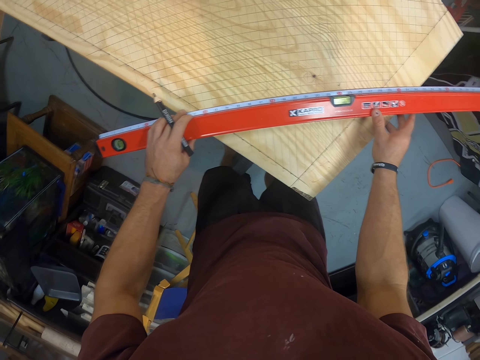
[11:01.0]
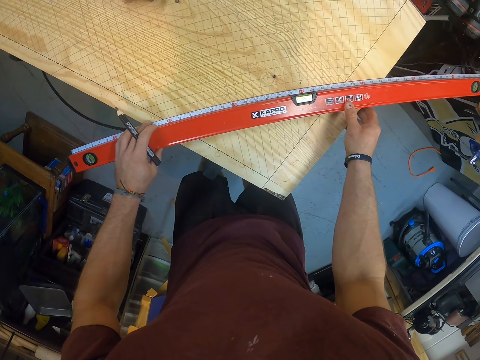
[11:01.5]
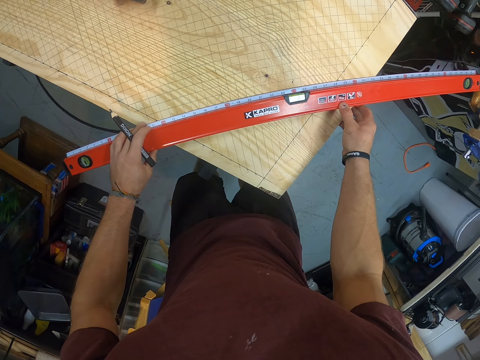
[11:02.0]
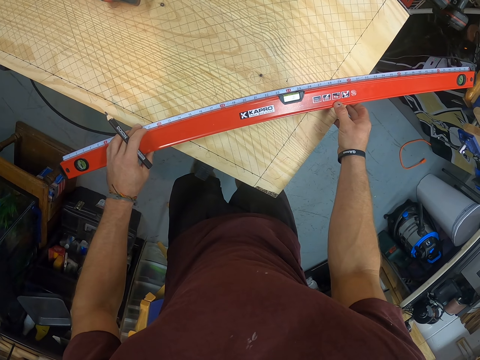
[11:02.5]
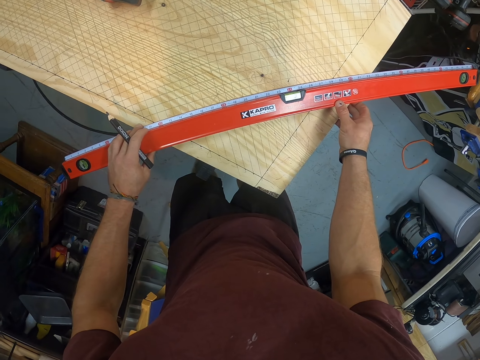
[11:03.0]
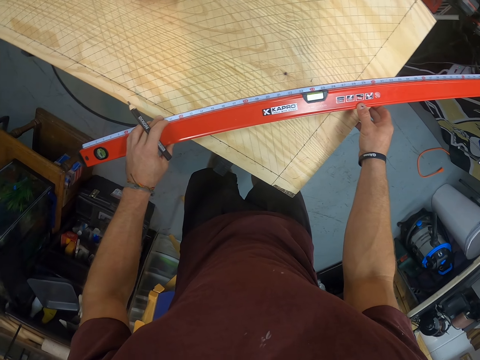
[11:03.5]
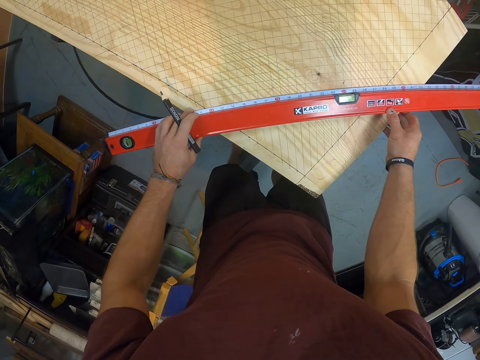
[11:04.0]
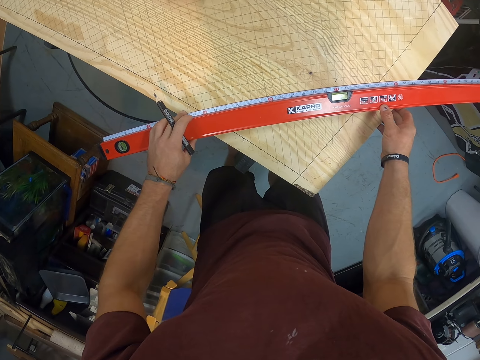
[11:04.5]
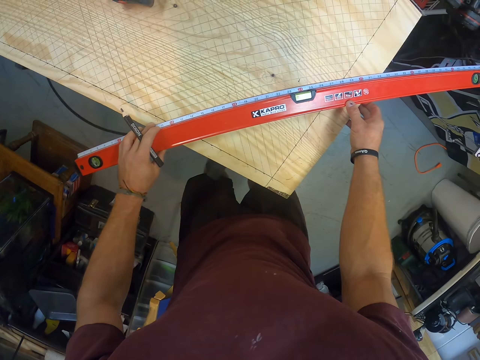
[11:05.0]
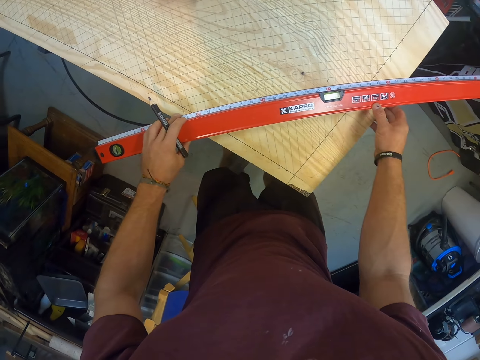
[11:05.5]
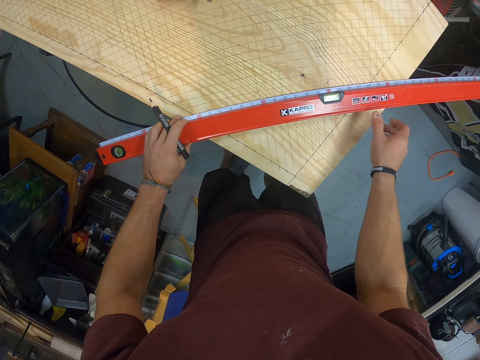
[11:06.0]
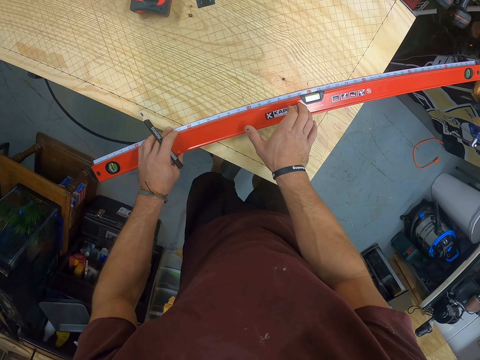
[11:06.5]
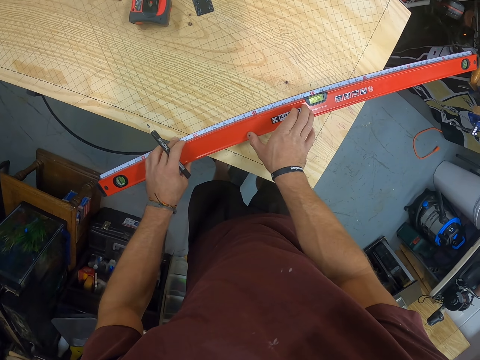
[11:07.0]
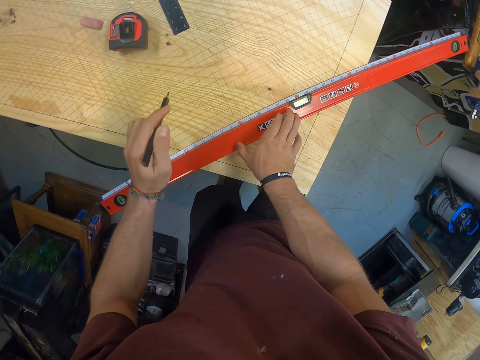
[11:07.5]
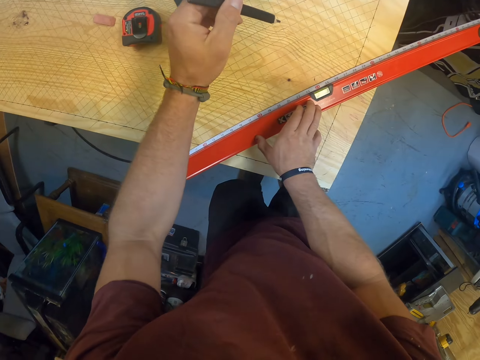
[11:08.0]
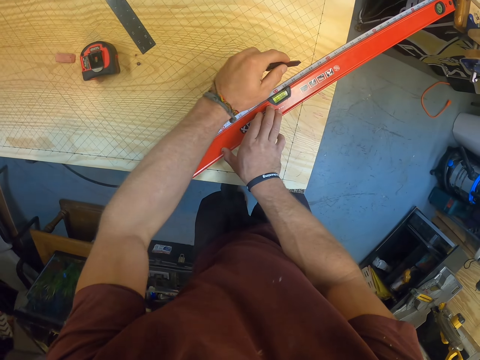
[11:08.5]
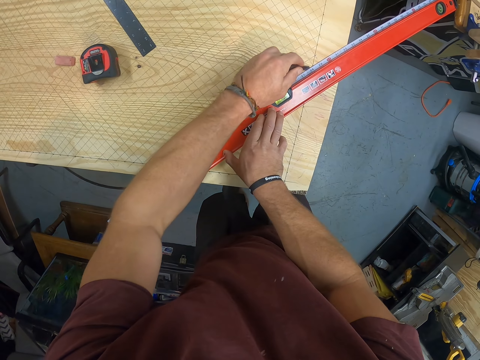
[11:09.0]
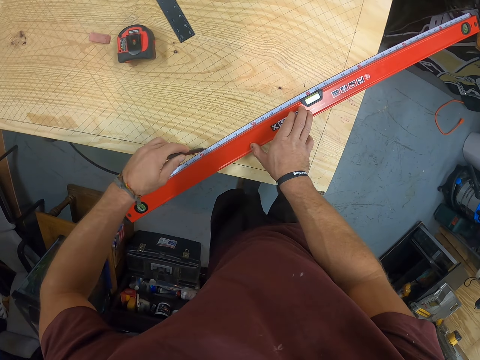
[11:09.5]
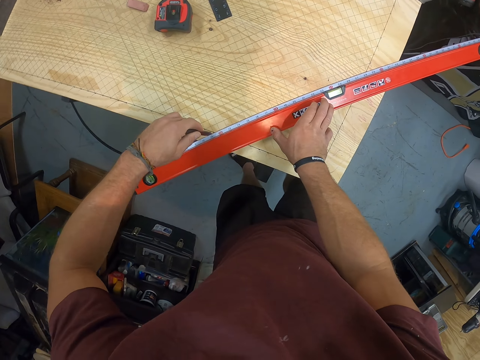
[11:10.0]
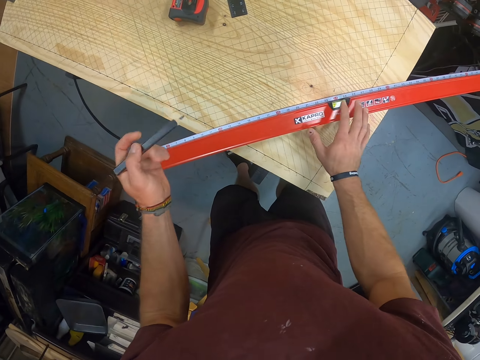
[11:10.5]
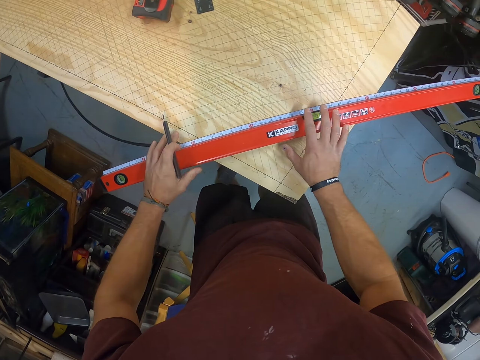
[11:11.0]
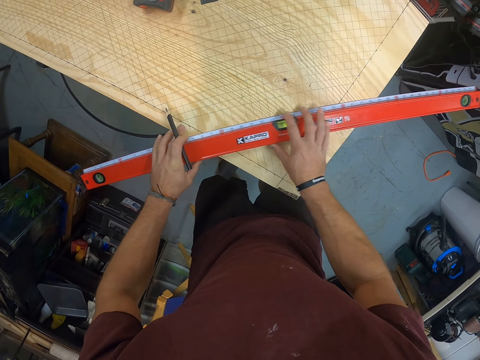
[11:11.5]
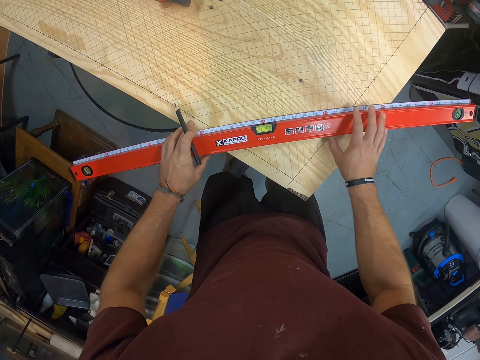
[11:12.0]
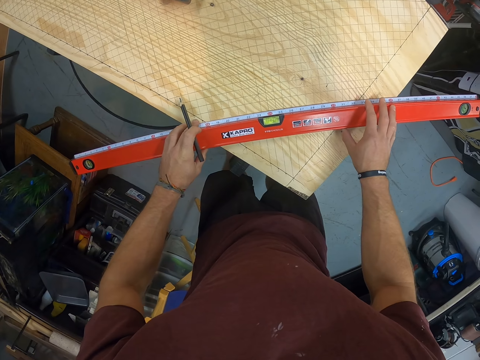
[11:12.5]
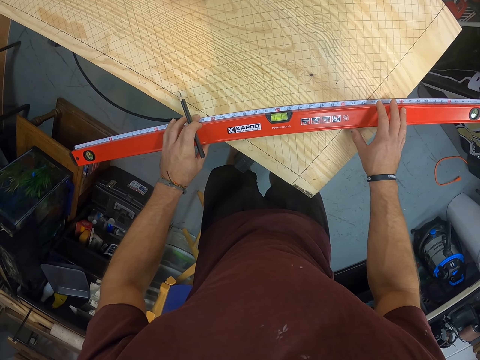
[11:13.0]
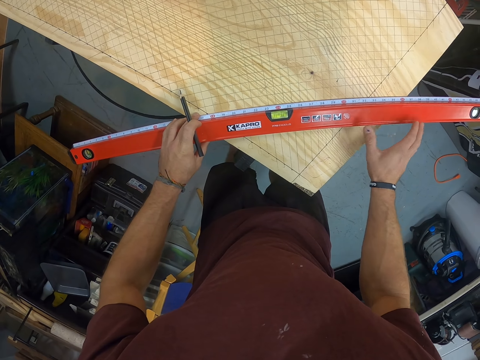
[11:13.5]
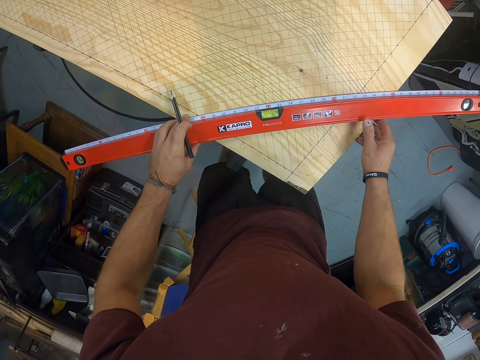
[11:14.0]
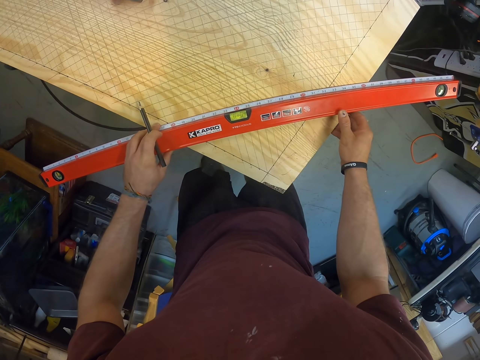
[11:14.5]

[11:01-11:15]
The camera wearer removes his right hand from the level meter on the wood. He places his right hand on the level meter on the wood. He removes his left hand from the level meter on the wood. He draws a line on the wood with the pencil in his left hand. He removes the pencil from the wood with his left hand. He drags the level meter on the wood with both hands.

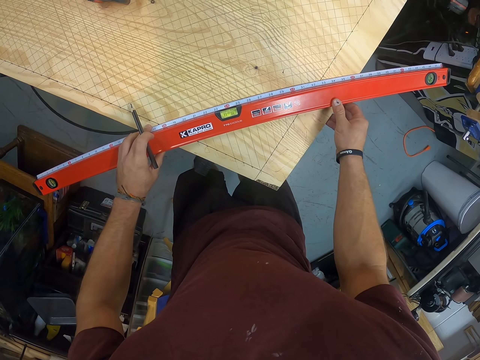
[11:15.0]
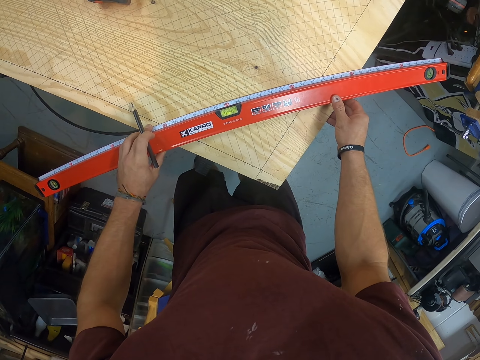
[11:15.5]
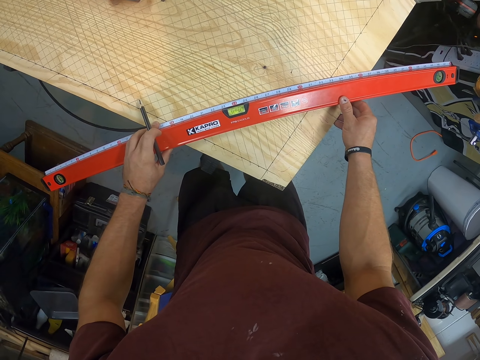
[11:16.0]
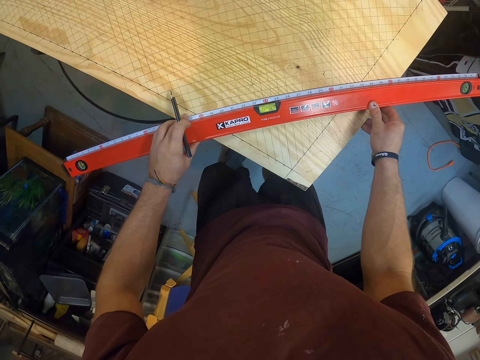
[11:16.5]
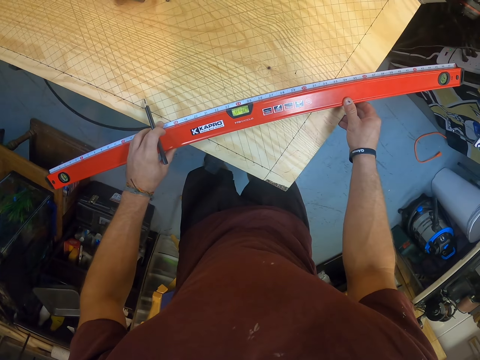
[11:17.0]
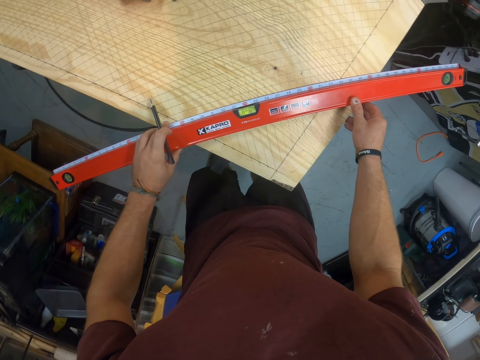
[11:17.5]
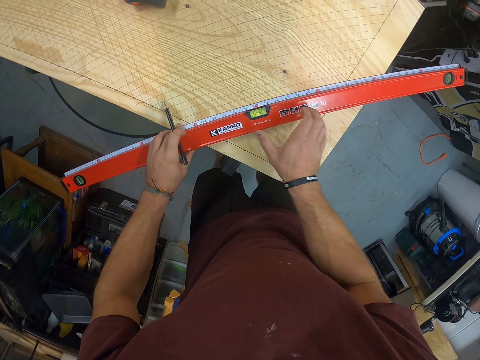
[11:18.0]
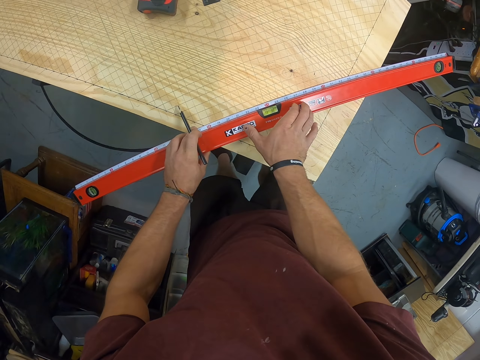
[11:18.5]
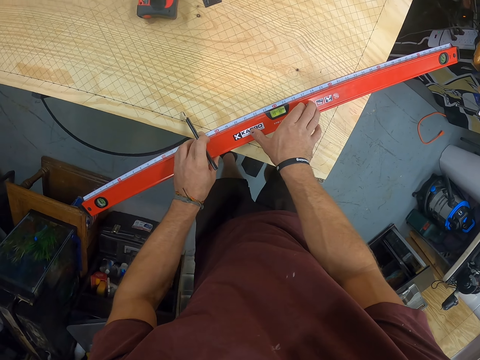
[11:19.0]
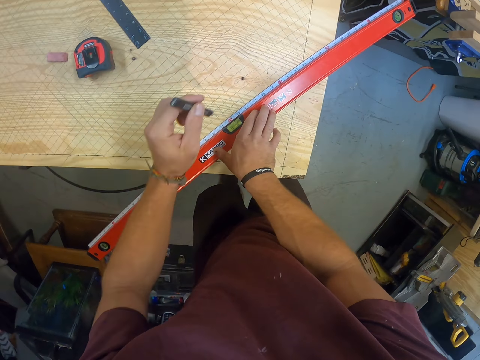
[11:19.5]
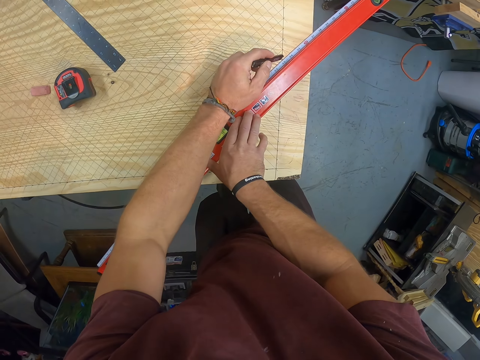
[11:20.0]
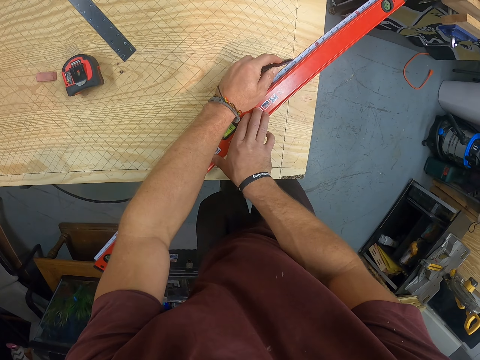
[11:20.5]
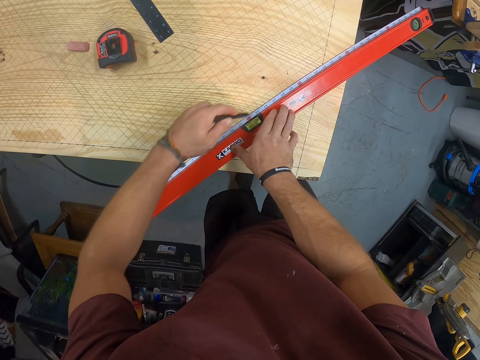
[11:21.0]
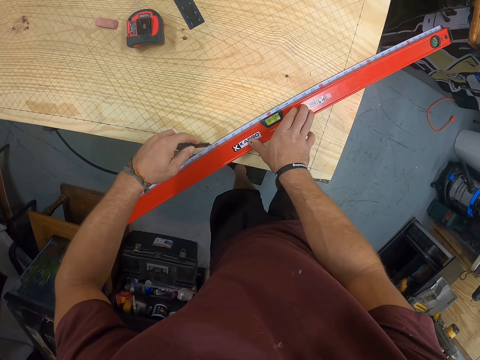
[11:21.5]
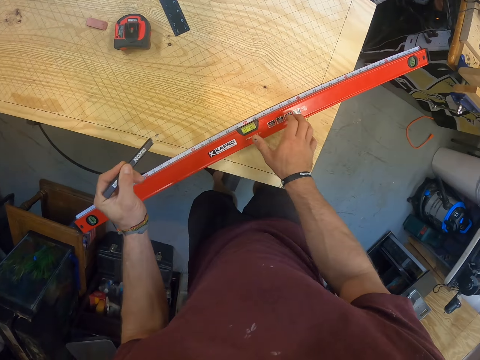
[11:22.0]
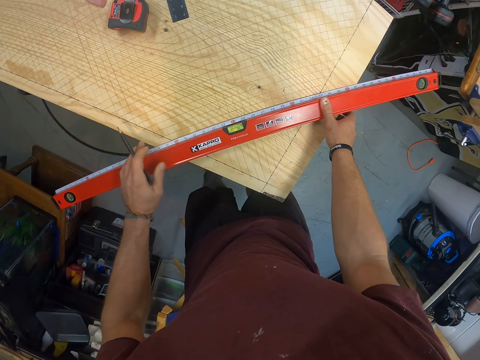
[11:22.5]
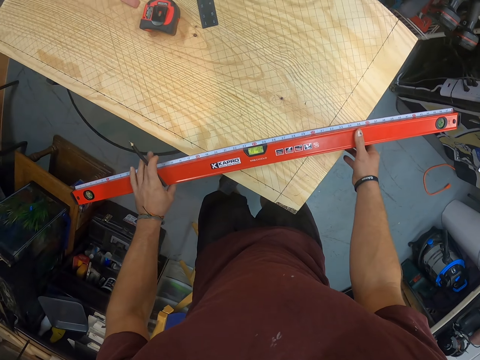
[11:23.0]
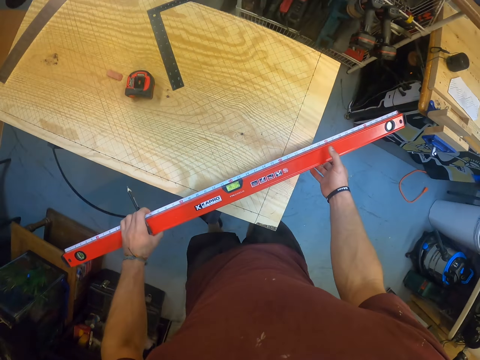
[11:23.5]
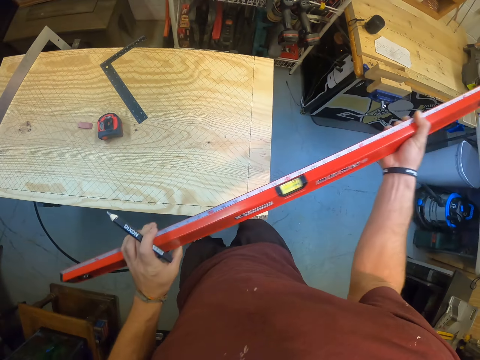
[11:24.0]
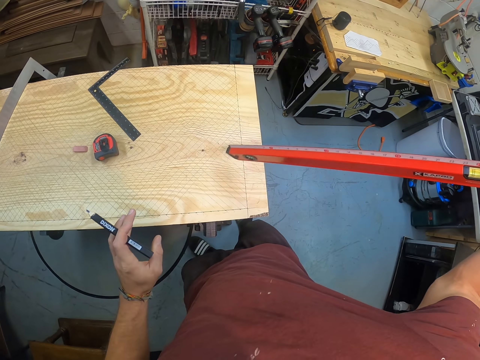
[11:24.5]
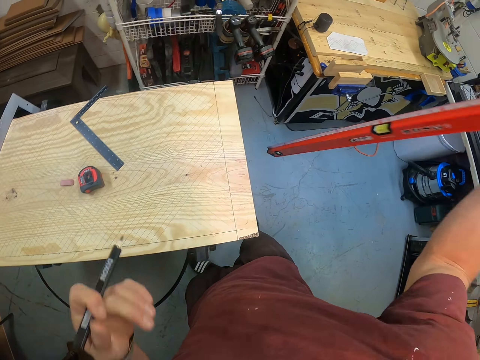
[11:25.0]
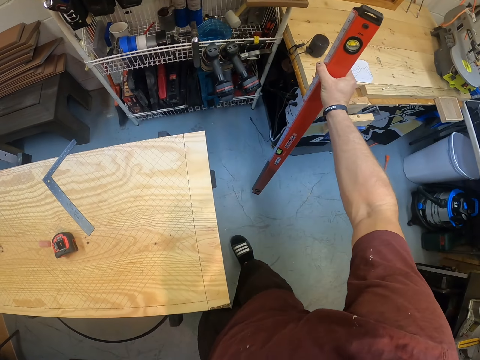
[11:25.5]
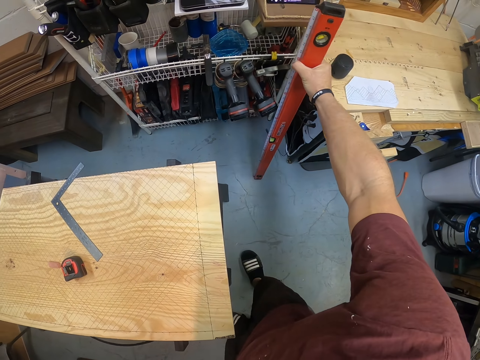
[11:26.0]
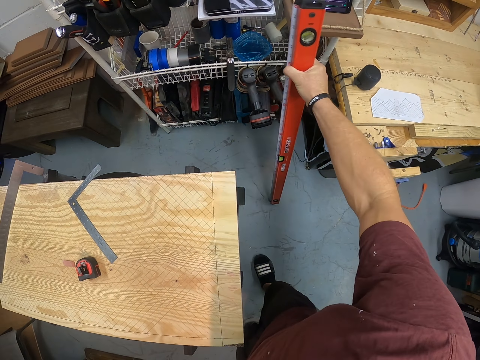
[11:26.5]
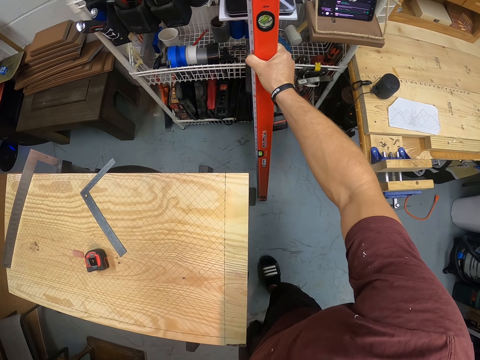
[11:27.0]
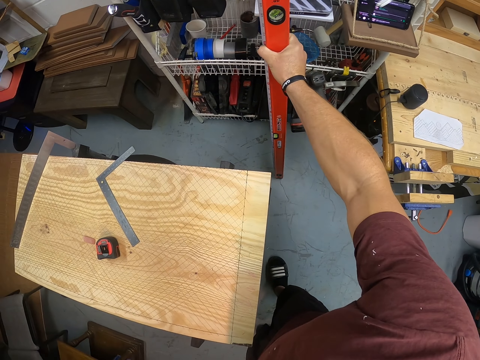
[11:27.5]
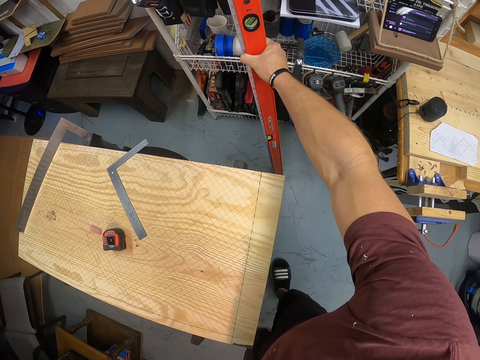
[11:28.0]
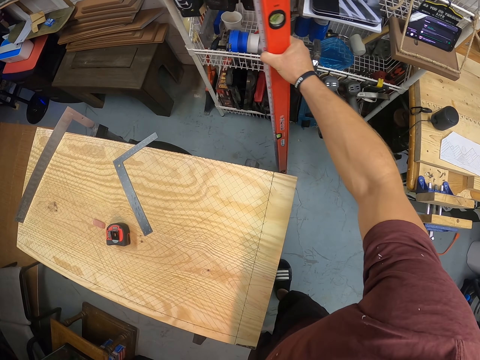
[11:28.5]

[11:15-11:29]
The camera wearer adjusts the level meter on the wood with his right hand. He removes his right hand from the level meter on the wood. He places his right hand on the level meter on the wood. He removes his left hand from the level meter on the wood. He draws a line on the wood with the pencil in his left hand. He removes the pencil from the wood with his left hand. He removes his right hand from the level meter on the wood. He drags the level meter on the wood with both hands. He carries the level meter on the wood with both hands. He removes his left hand from the level meter. He picks up the ruler. He places the level meter on the floor by a trolley with his right hand.
